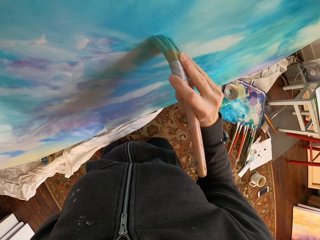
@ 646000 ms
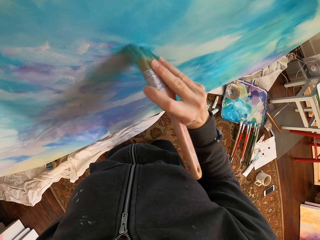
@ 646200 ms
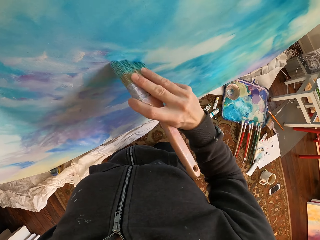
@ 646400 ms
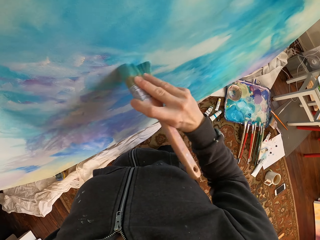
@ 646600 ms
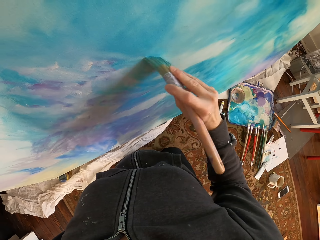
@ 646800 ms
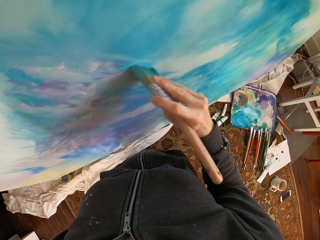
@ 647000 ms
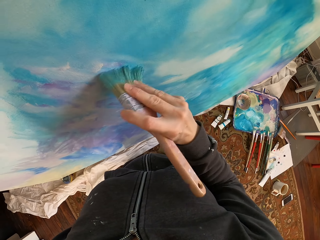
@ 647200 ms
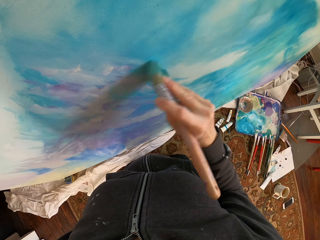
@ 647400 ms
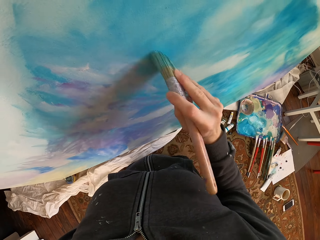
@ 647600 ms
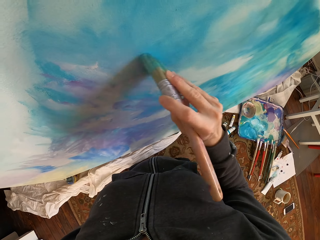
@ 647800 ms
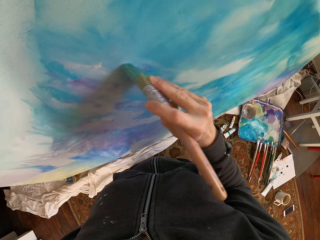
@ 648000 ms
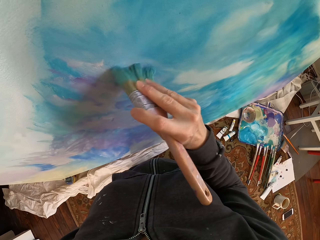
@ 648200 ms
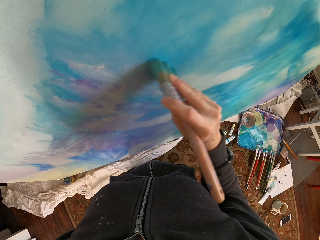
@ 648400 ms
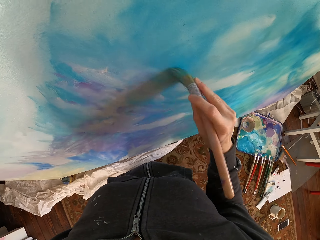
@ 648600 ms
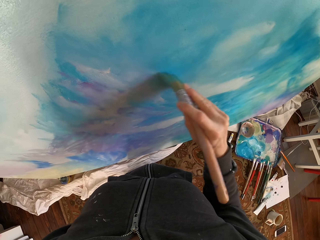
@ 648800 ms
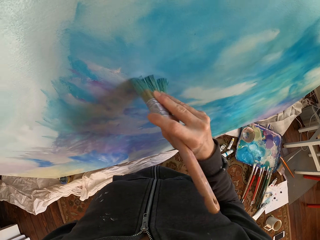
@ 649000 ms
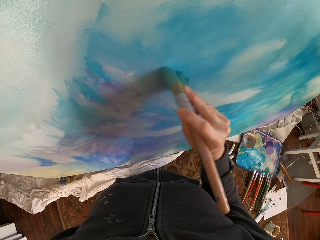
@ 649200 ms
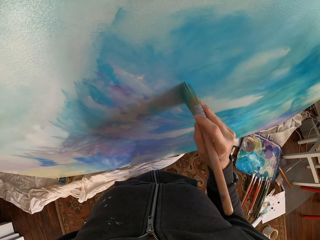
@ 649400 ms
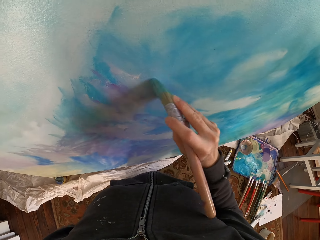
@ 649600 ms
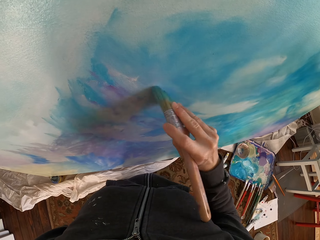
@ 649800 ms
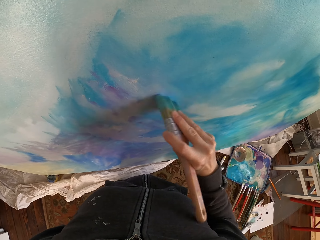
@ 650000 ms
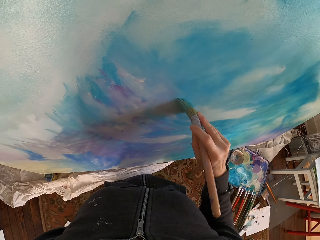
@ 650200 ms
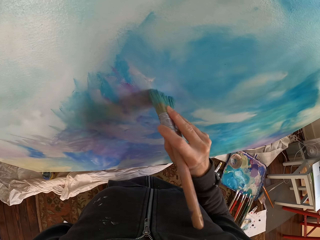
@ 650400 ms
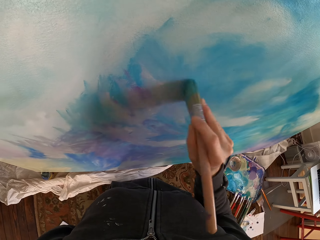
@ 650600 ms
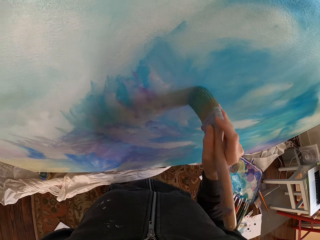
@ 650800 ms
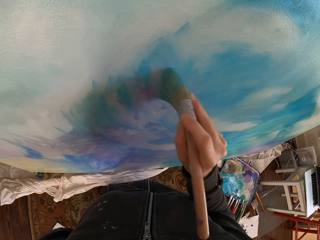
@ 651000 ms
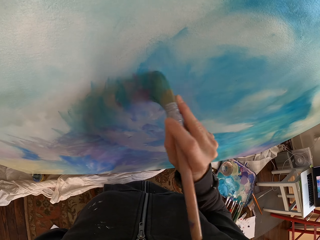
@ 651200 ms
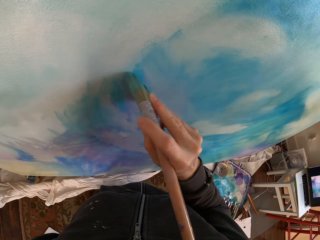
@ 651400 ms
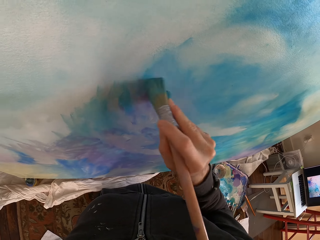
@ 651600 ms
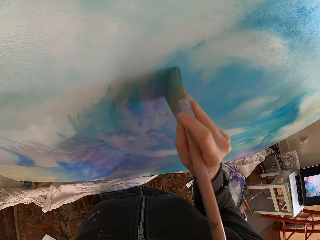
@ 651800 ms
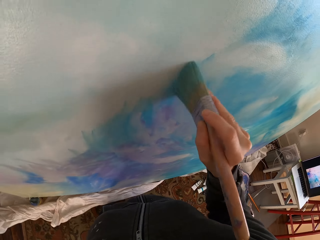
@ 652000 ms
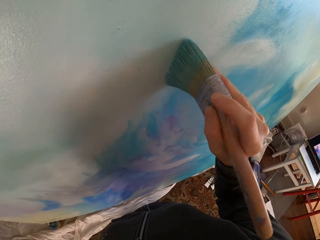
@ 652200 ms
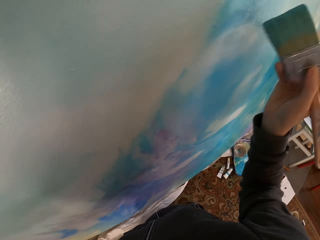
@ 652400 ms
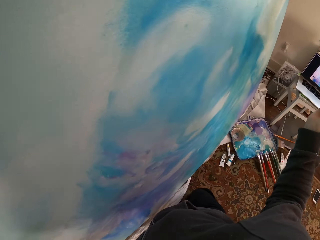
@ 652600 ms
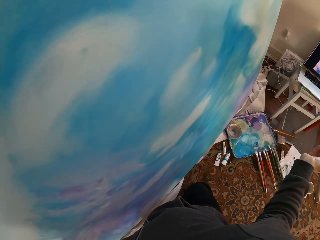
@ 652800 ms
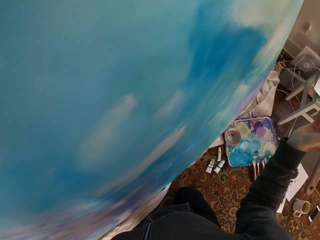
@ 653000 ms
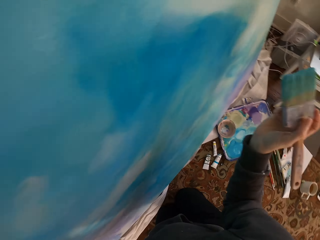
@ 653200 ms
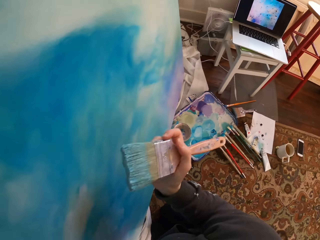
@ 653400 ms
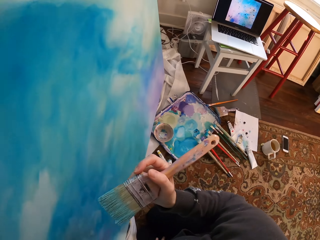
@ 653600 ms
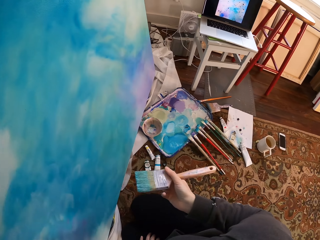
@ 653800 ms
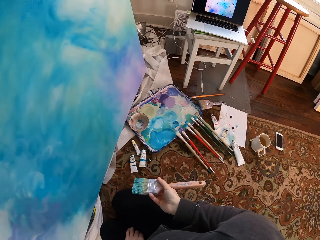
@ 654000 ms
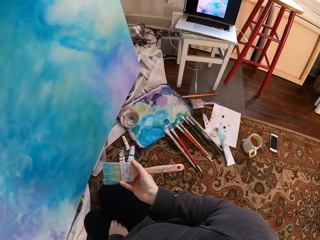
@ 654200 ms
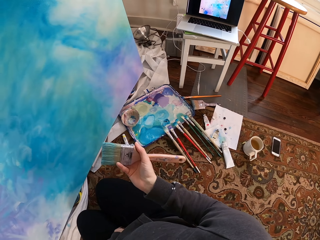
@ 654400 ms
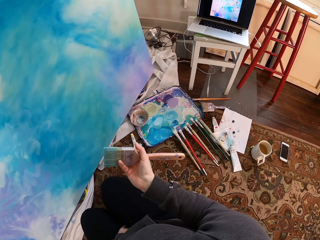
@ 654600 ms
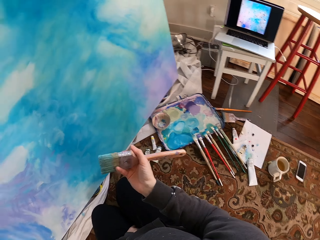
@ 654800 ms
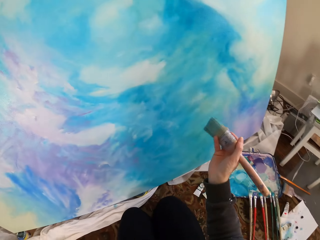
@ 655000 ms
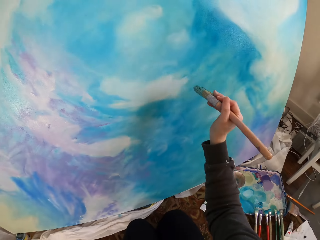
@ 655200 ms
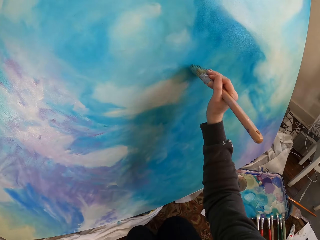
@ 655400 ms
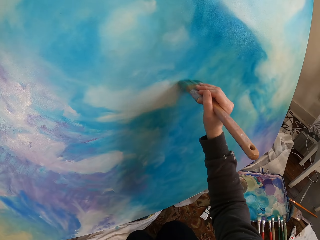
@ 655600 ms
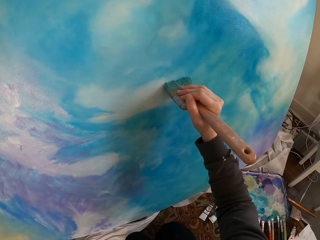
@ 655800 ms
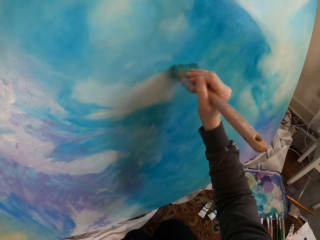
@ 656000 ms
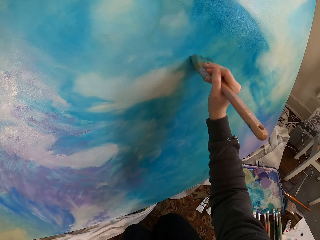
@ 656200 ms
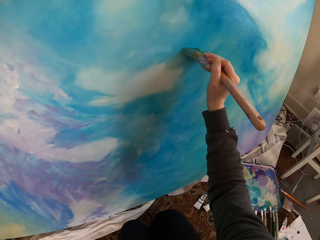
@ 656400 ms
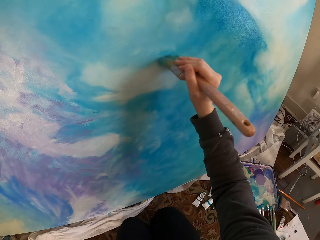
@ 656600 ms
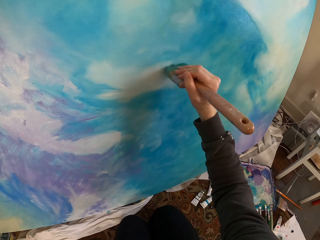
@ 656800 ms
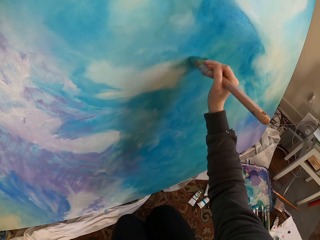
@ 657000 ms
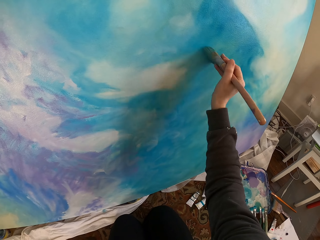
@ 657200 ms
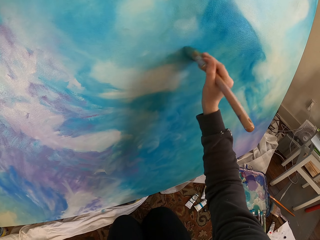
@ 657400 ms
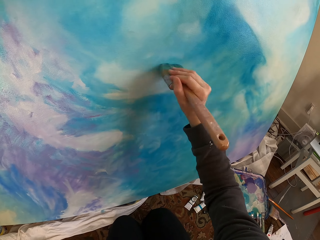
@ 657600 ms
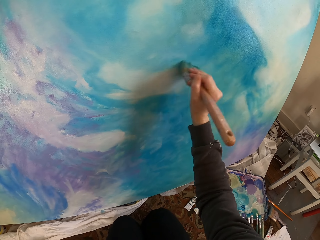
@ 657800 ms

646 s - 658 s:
The camera wearer lowers the hand and sits. They stretch the hand. They paint. They blend the paint with the paint brush.

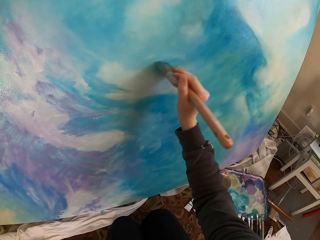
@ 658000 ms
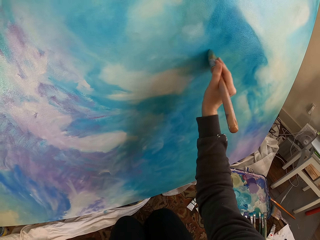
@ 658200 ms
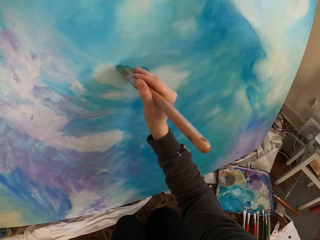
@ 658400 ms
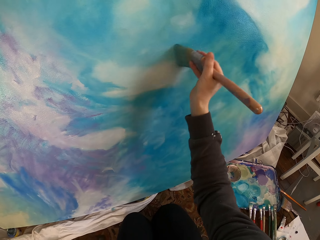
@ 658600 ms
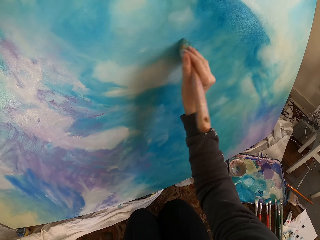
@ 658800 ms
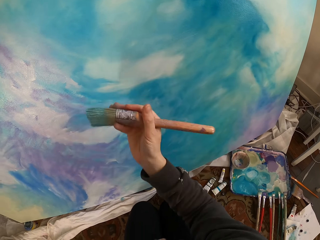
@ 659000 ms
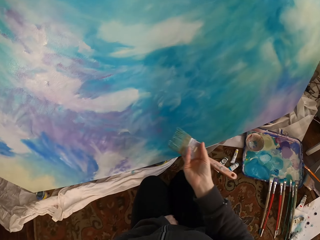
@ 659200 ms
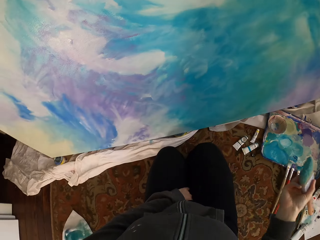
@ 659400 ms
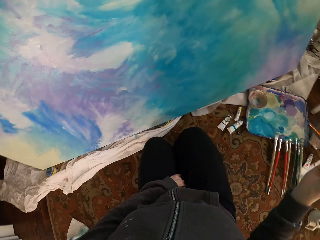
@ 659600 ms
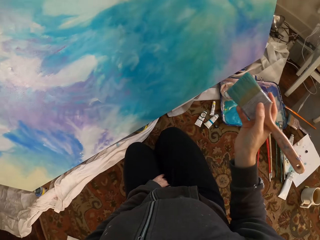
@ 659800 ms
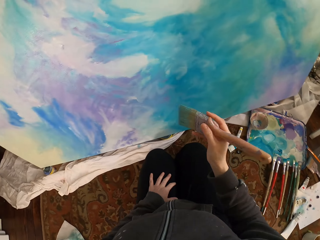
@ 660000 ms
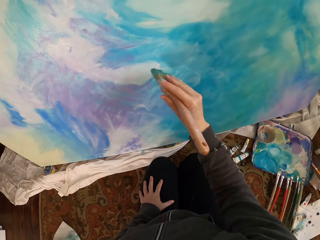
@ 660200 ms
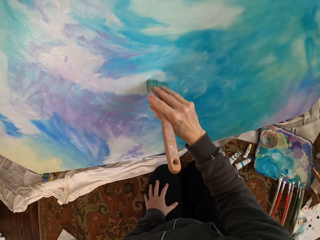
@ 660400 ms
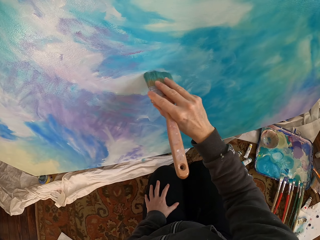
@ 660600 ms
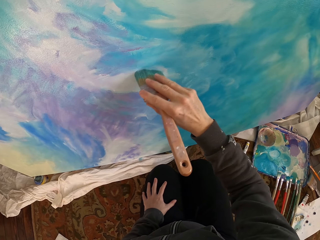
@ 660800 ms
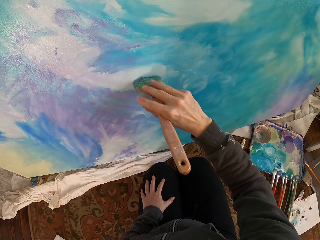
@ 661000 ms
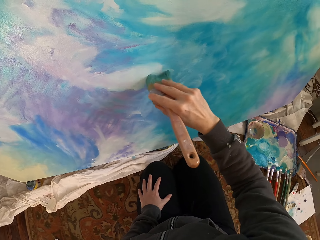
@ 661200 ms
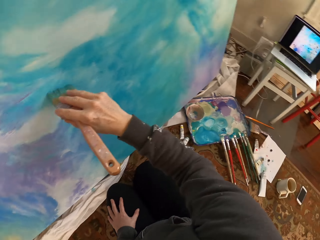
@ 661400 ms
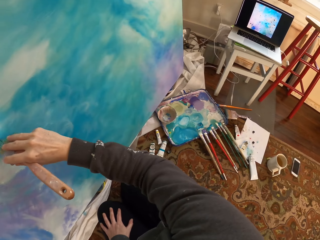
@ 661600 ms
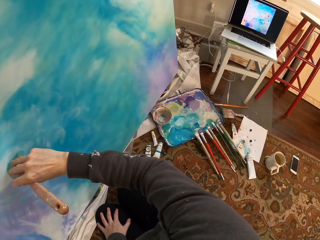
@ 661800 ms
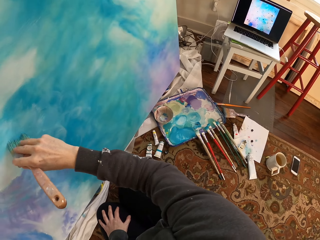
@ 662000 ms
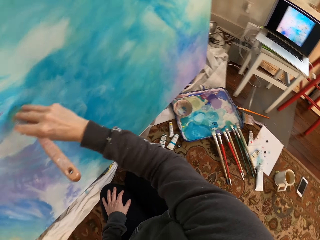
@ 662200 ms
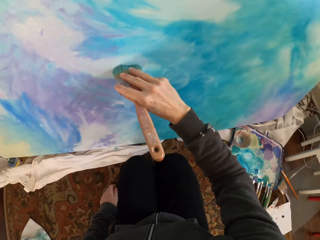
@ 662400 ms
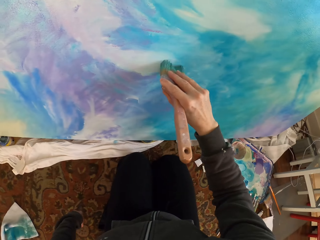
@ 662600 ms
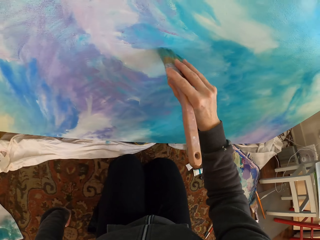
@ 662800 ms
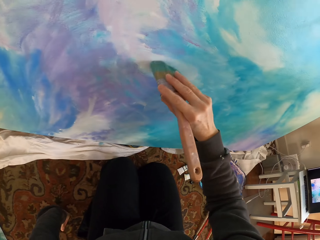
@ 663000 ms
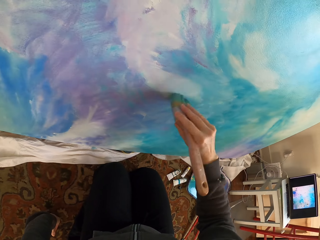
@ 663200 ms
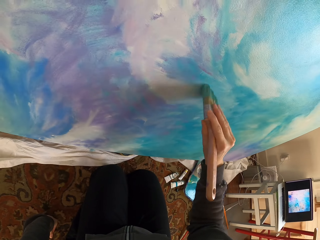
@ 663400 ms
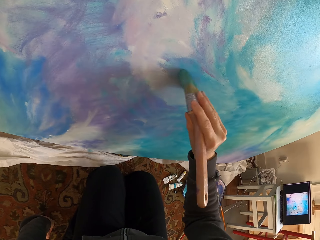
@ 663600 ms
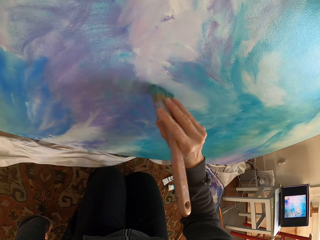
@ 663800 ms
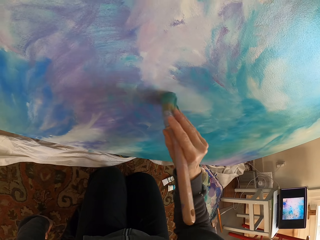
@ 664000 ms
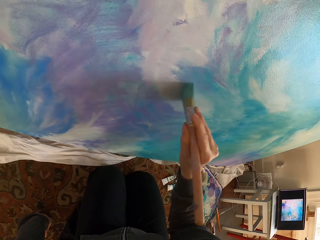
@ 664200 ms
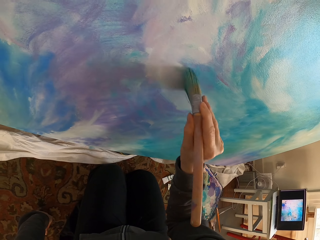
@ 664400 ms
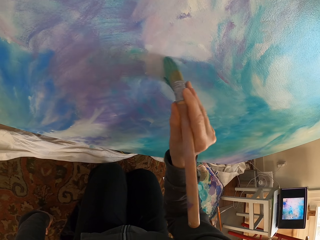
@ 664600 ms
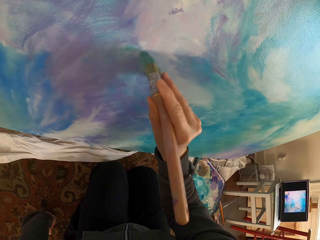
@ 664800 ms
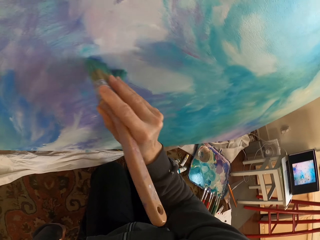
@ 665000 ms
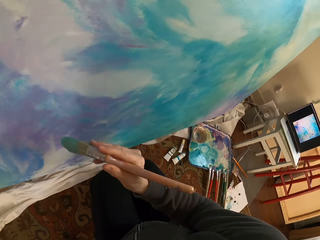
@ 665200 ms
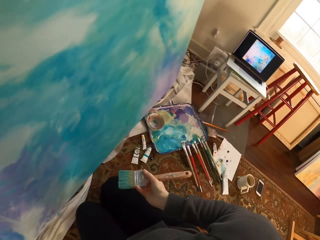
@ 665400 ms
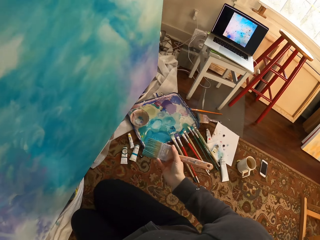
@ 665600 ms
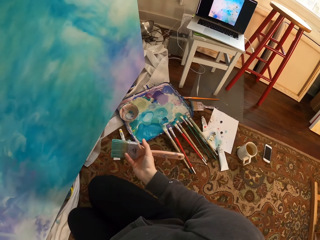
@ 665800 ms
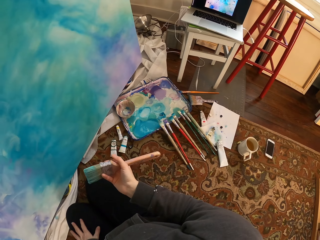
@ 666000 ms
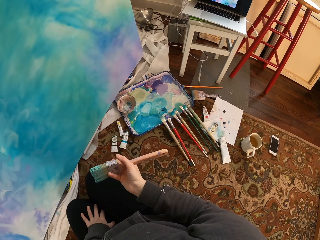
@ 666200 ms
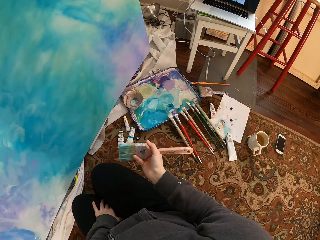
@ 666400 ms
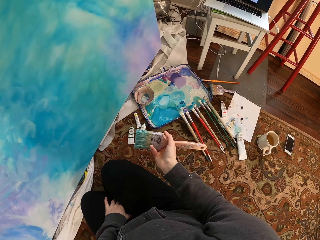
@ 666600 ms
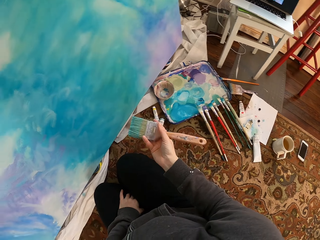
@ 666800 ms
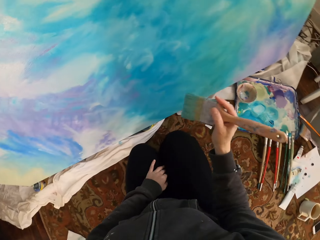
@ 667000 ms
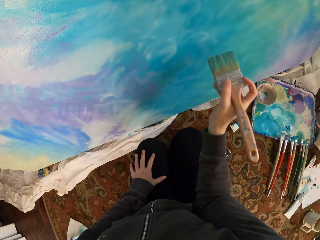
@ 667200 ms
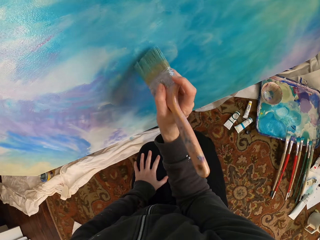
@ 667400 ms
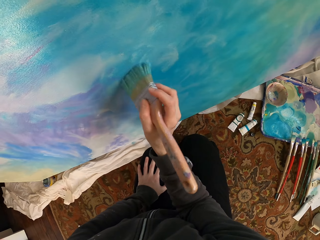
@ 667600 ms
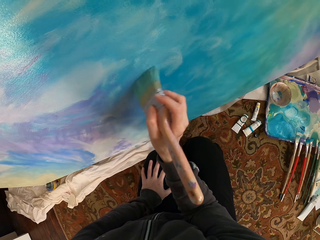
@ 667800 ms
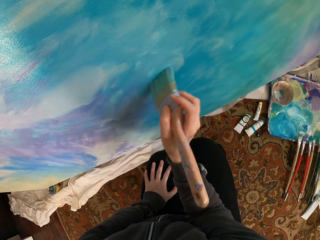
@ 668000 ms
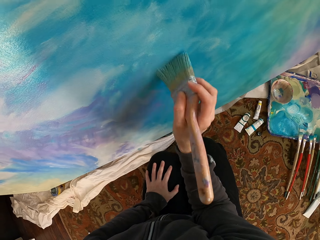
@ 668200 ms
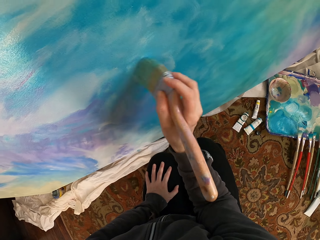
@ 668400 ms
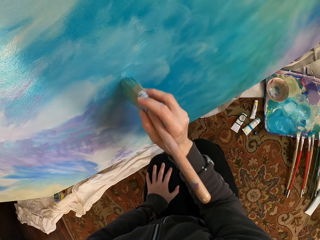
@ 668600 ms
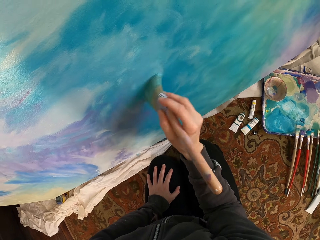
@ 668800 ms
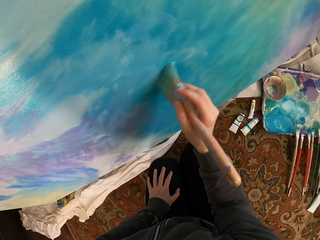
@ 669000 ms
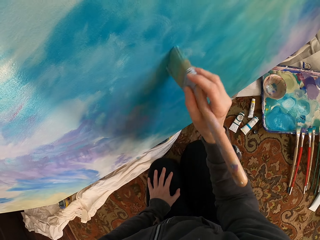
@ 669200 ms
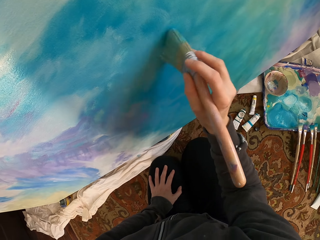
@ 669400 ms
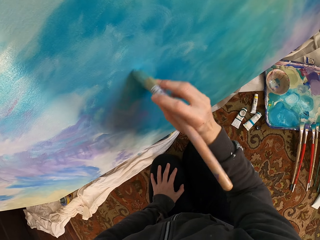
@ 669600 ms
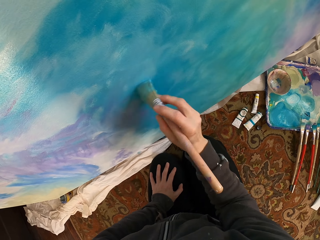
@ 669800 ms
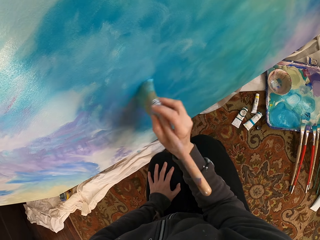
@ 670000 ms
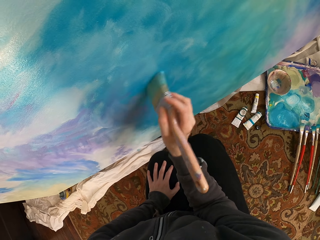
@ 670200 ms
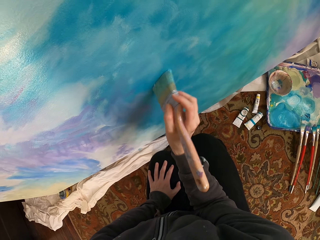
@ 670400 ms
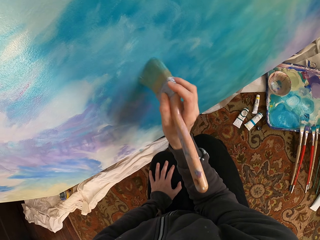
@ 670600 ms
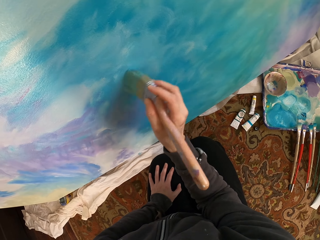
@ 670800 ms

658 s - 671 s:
The camera wearer lowers the hand. They stretch the hand. They blend the paint with the paint brush. They paint. They lower the hand. They blend the paint with the paint brush.
